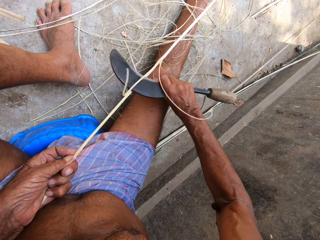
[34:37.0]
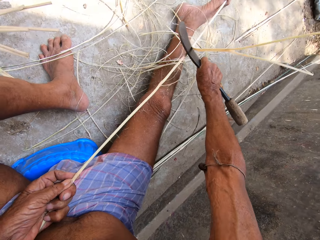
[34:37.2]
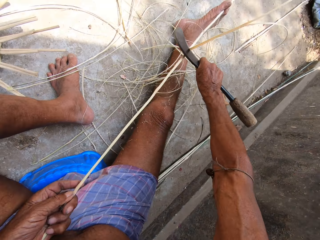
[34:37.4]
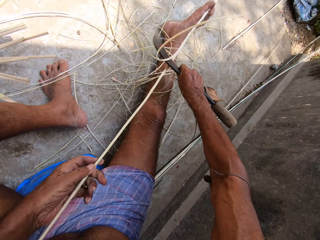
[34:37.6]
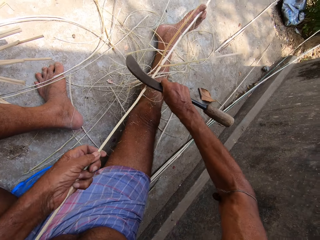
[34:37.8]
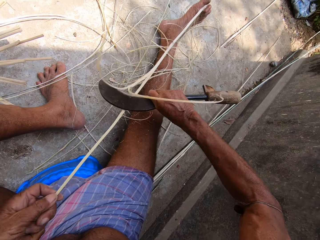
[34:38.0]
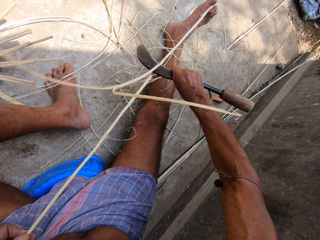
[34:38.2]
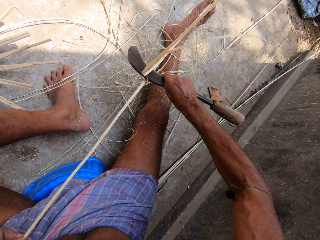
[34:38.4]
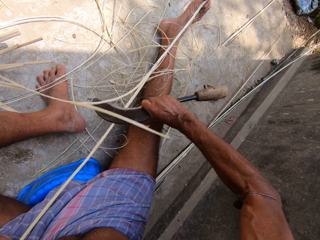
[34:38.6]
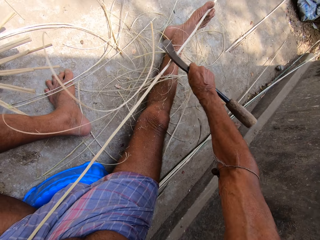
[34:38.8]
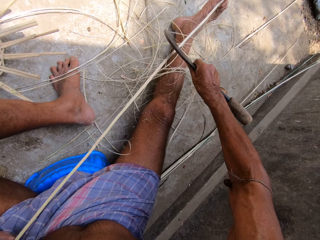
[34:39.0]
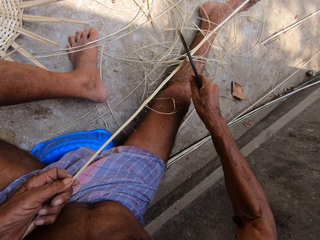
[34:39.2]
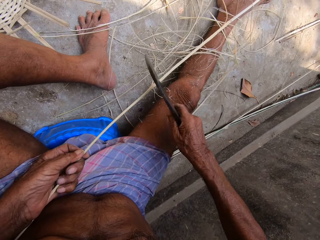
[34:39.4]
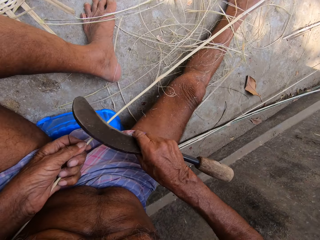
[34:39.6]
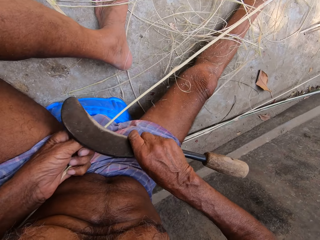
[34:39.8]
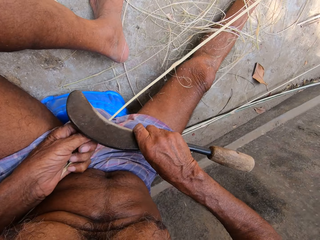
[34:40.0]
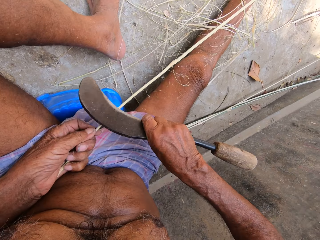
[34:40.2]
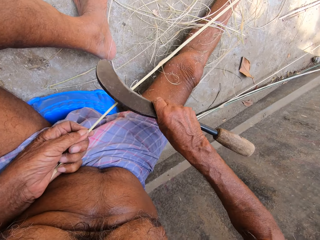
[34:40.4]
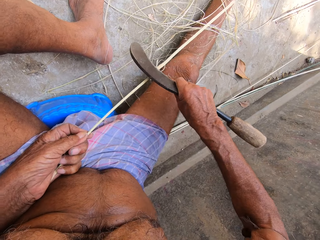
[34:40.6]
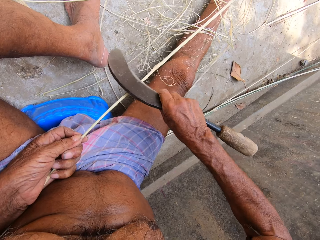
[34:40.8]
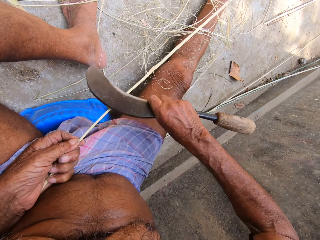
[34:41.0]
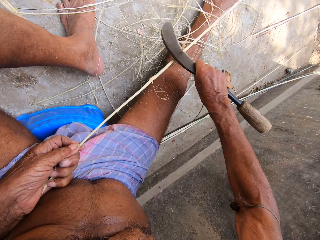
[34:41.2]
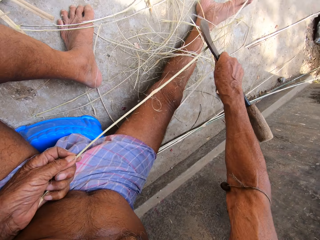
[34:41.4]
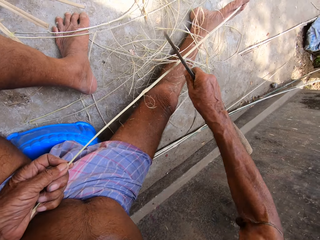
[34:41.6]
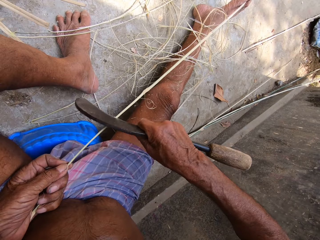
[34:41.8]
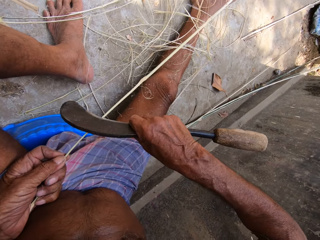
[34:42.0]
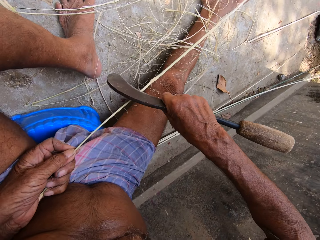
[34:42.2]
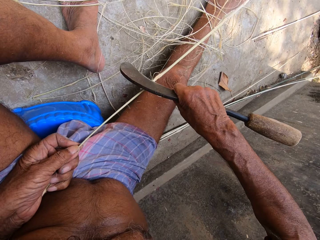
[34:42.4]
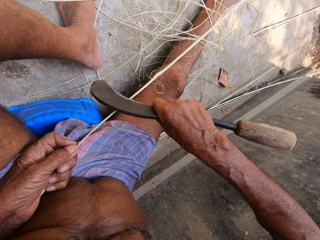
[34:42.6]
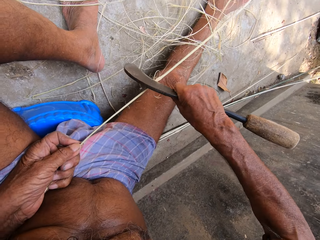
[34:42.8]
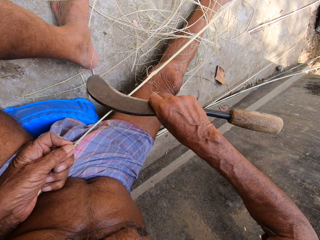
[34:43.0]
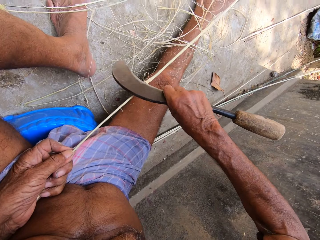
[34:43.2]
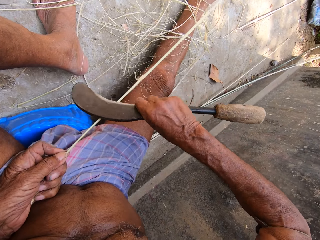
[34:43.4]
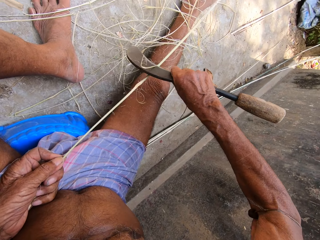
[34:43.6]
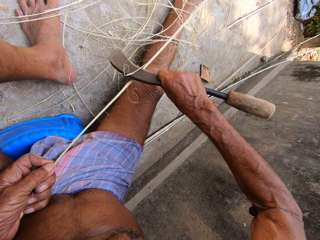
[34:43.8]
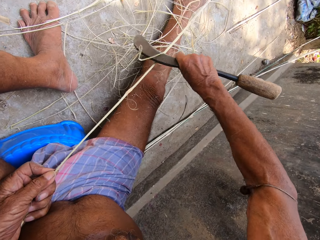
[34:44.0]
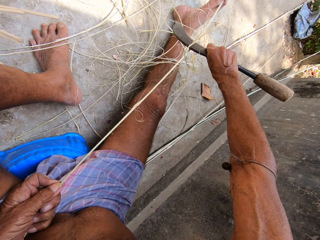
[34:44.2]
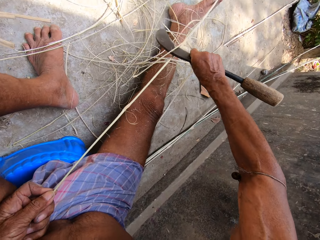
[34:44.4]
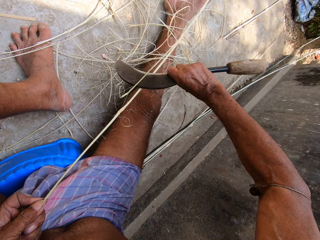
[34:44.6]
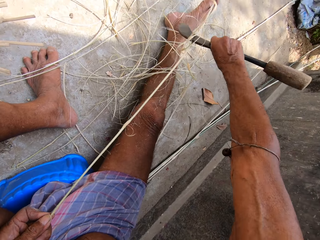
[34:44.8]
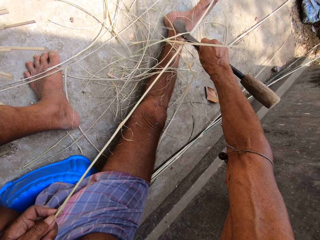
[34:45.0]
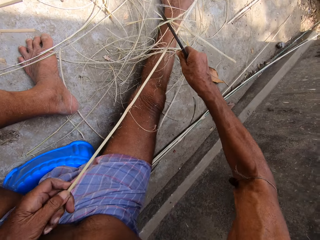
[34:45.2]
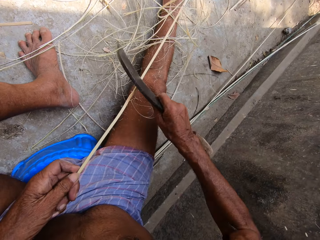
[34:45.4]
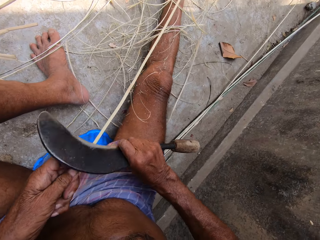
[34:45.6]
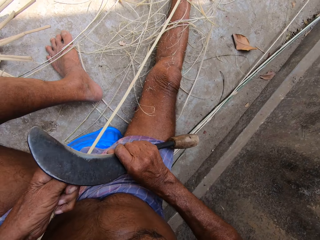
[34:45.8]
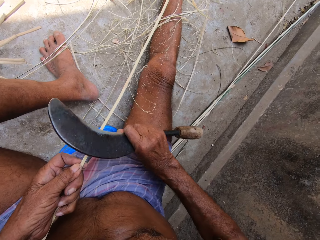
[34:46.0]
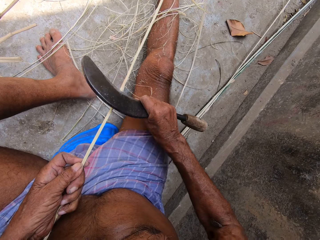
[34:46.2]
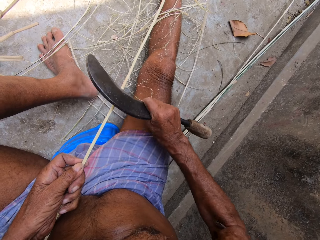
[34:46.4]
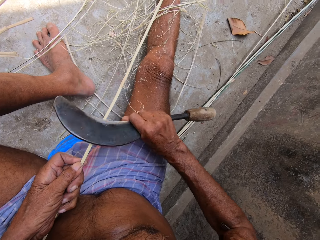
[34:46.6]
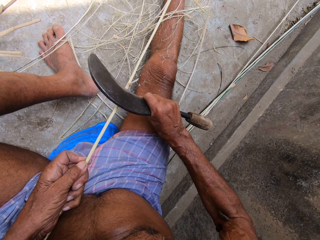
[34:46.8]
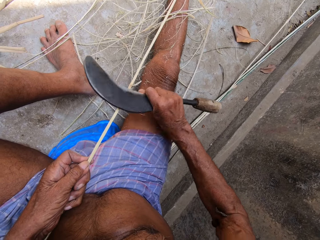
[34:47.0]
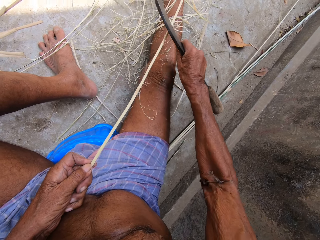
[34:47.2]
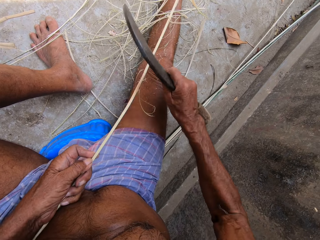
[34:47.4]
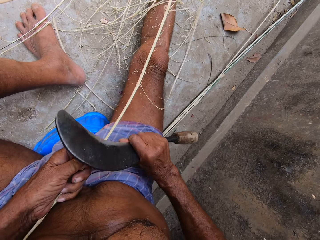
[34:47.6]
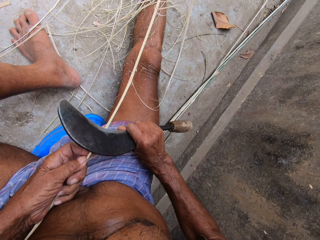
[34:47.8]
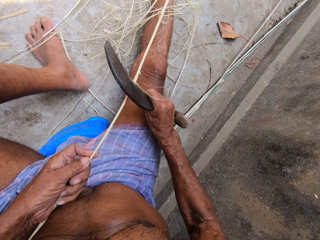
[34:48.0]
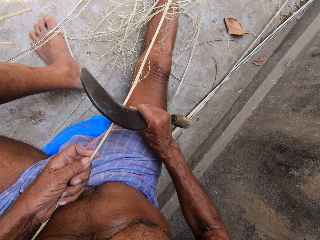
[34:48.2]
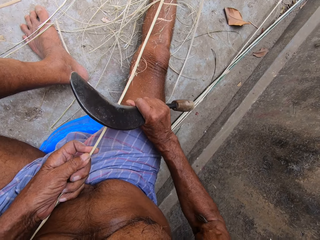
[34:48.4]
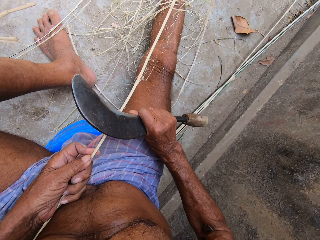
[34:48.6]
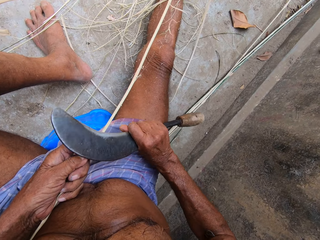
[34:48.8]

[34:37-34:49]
The camera wearer pulls the bamboo stick with his left hand. He scrapes the bamboo stick with the knife in his right hand.

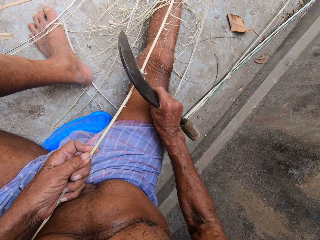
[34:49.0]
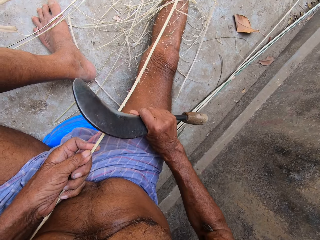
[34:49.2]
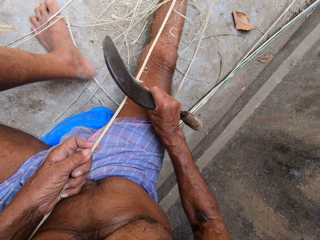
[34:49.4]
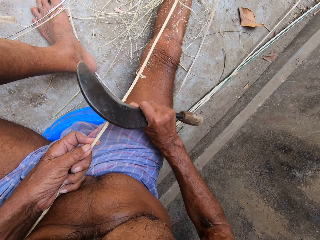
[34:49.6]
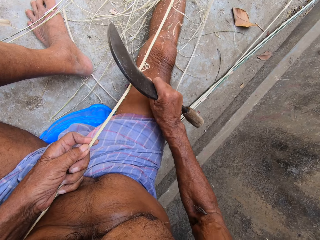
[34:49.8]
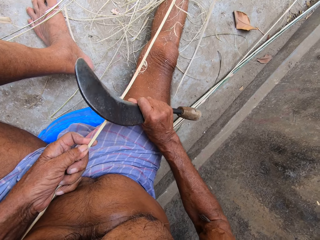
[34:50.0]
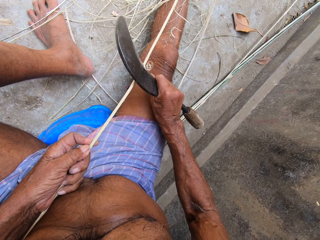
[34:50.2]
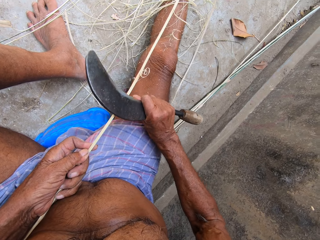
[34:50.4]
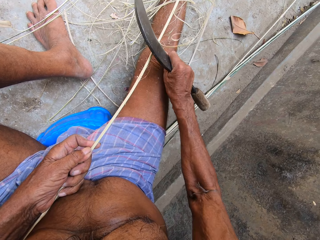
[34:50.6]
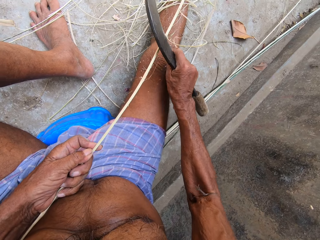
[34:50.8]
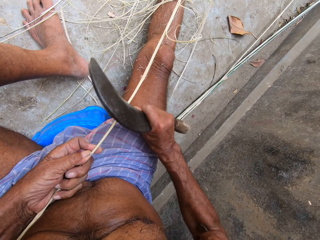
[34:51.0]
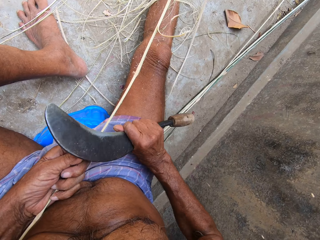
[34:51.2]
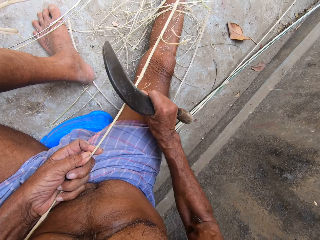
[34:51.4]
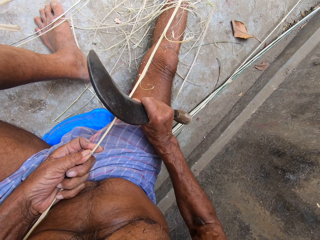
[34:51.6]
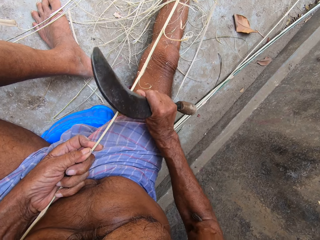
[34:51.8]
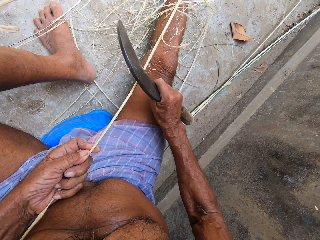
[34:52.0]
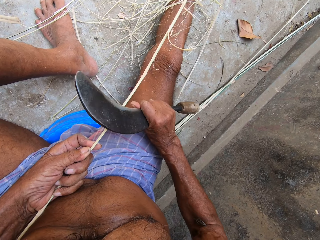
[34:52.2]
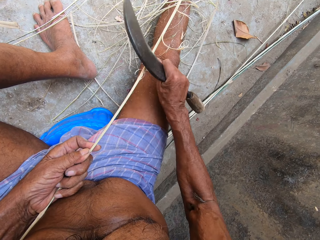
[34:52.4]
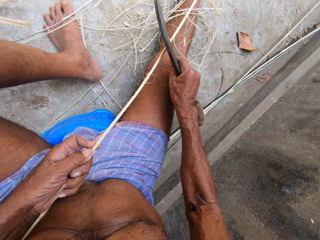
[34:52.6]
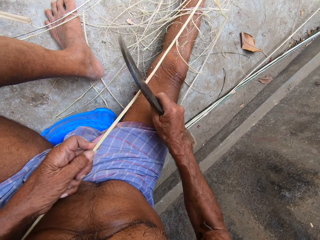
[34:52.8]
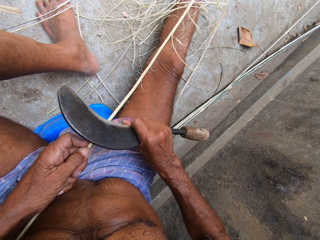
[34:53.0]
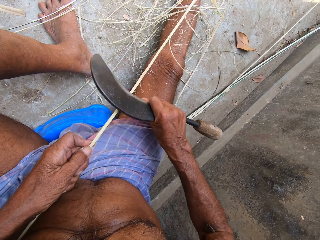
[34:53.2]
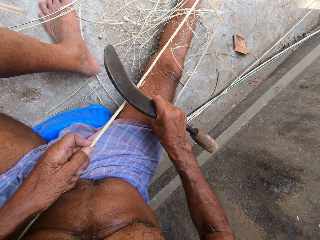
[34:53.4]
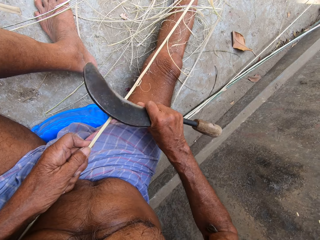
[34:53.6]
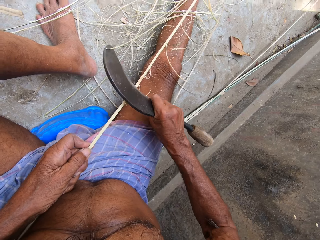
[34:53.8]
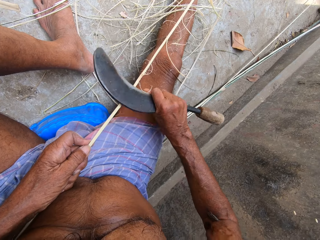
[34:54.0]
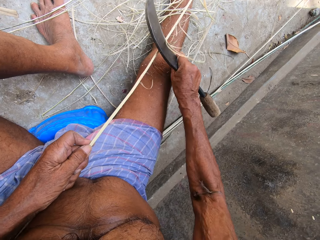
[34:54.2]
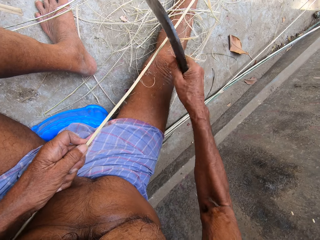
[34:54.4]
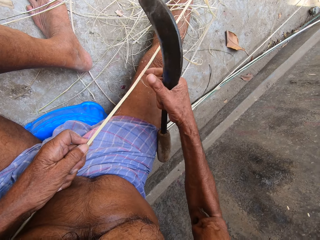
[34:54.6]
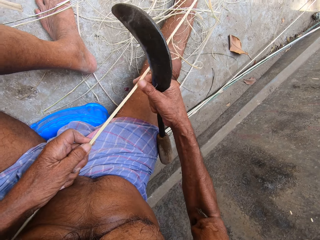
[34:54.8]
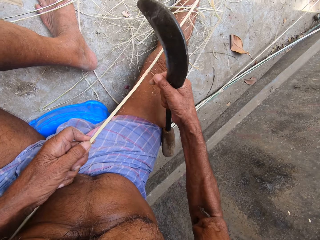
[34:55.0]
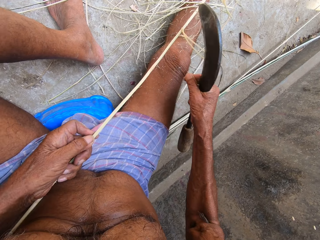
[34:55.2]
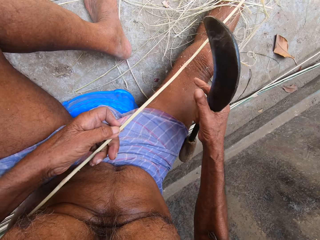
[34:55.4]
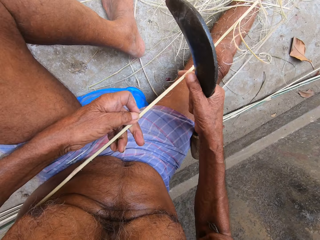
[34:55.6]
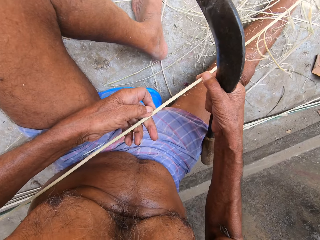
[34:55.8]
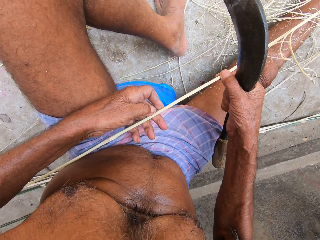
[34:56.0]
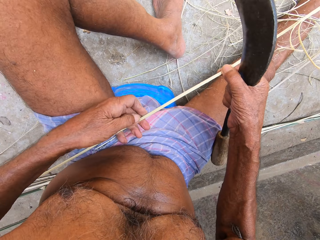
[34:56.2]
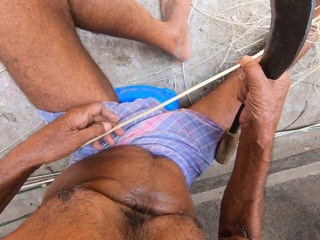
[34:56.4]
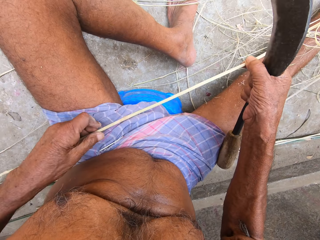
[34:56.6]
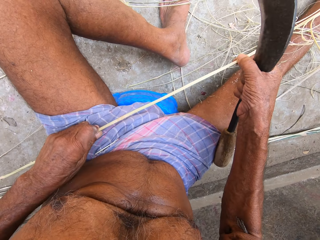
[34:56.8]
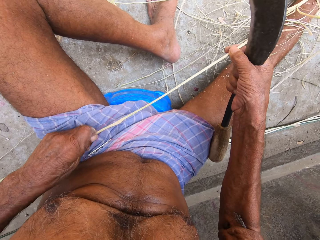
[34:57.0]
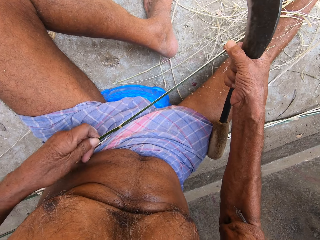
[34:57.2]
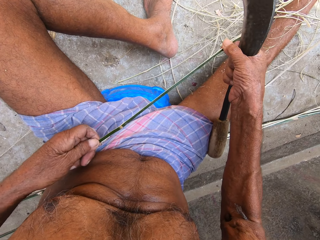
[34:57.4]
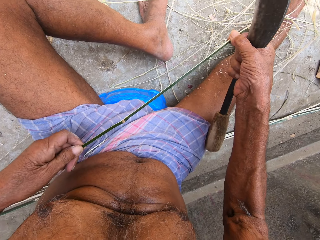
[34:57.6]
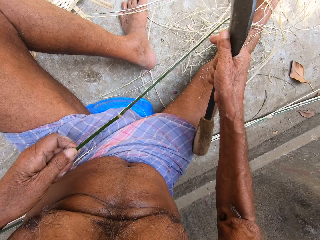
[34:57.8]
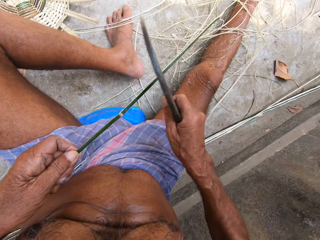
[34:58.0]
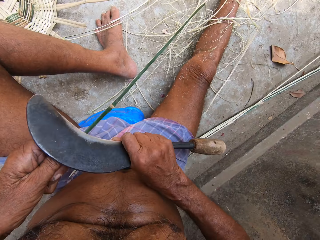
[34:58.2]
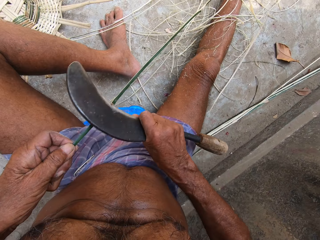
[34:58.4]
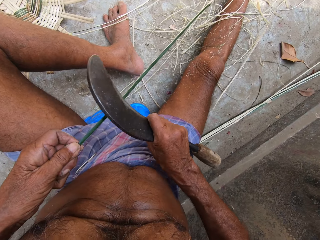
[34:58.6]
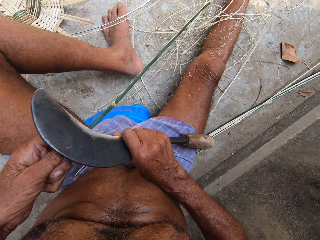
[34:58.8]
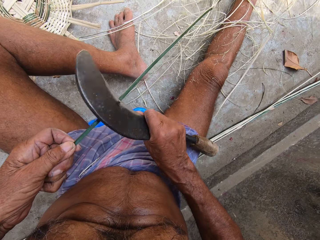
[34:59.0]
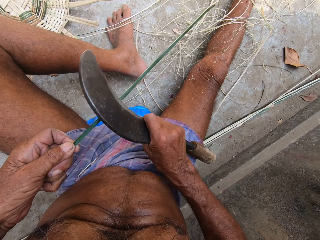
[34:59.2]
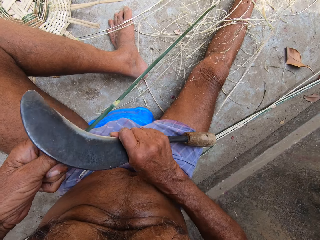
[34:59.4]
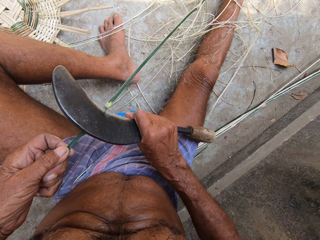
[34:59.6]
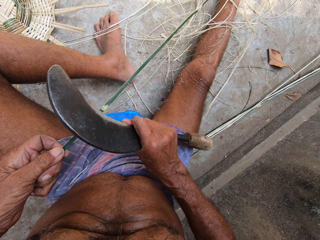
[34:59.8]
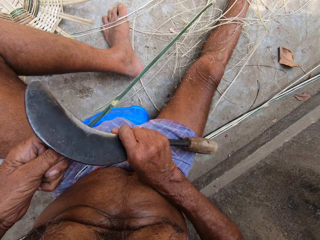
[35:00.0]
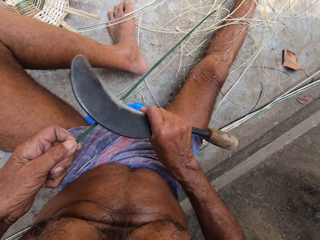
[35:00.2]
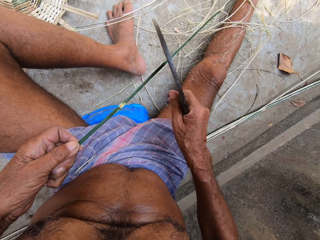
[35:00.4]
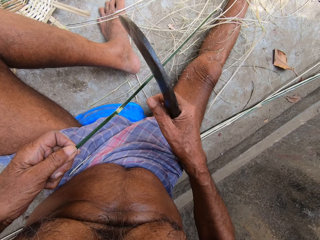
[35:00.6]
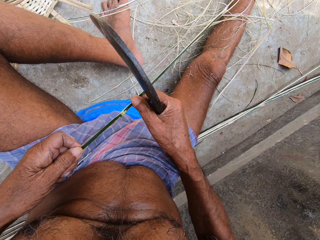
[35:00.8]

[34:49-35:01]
The camera wearer removes the skin of the bamboo stick with his right hand. He throws the peelings. He adjusts the bamboo sticks with both hands. He holds the stick. He scrapes the bamboo stick with the knife in his right hand.
